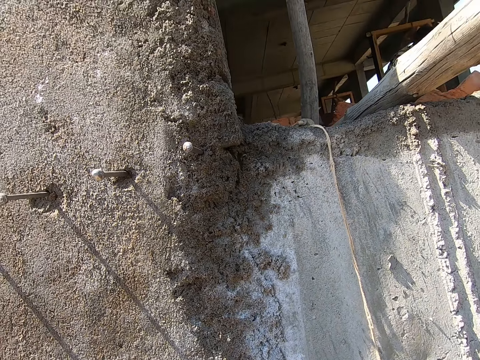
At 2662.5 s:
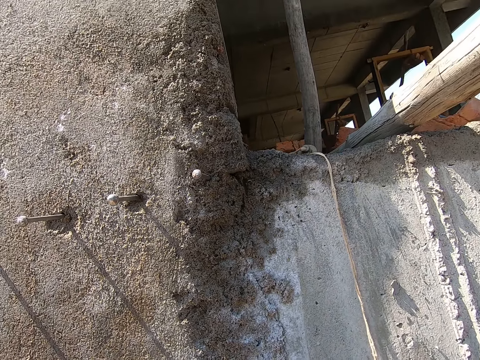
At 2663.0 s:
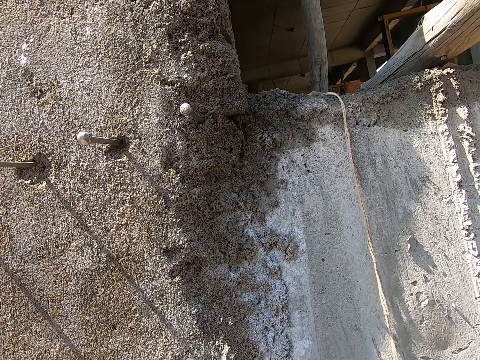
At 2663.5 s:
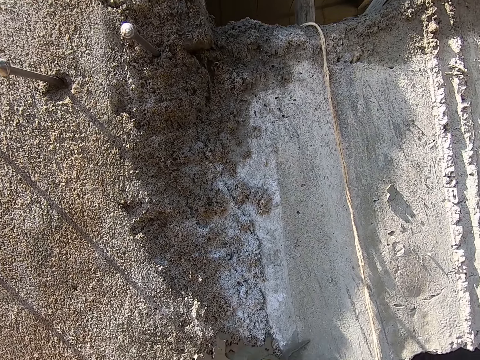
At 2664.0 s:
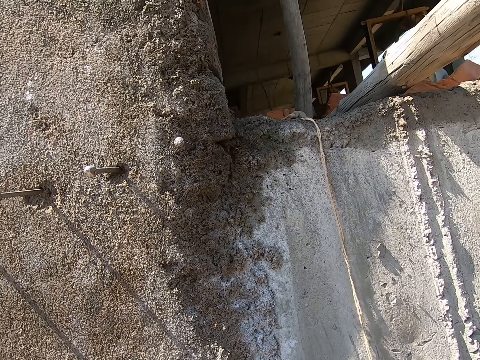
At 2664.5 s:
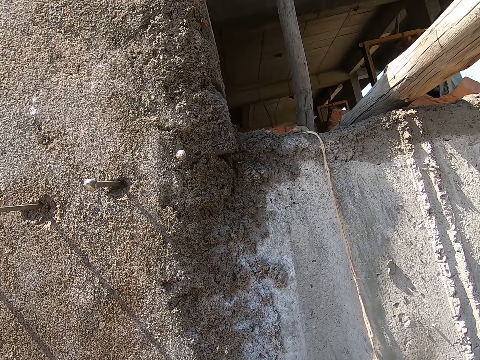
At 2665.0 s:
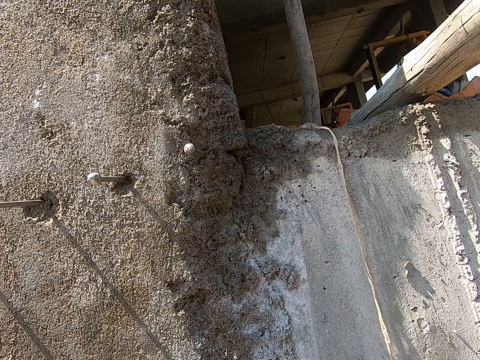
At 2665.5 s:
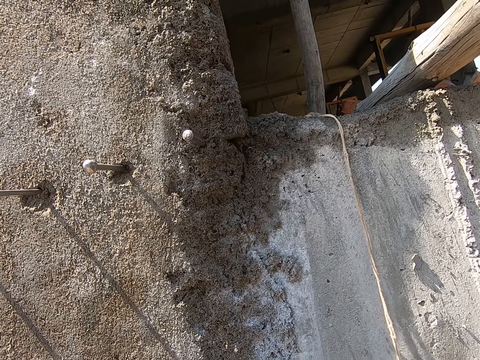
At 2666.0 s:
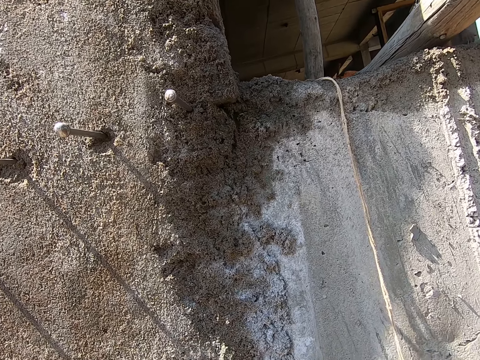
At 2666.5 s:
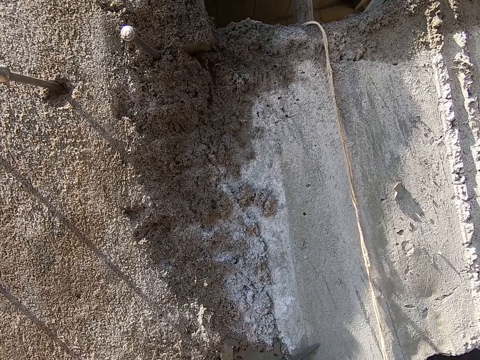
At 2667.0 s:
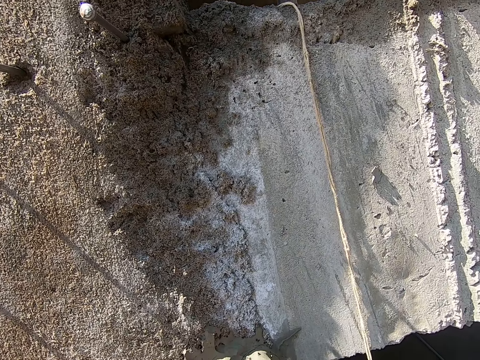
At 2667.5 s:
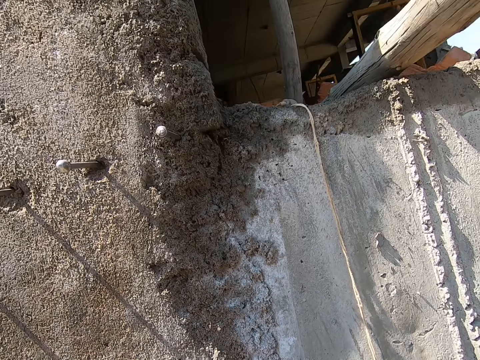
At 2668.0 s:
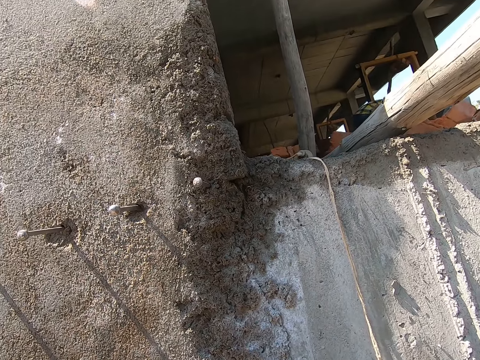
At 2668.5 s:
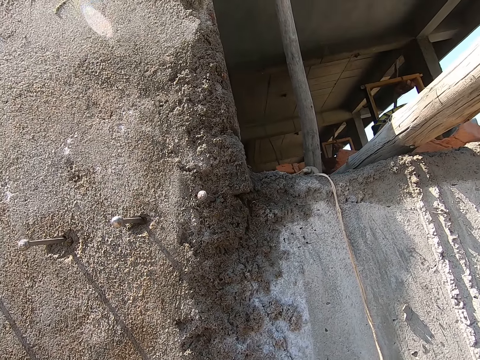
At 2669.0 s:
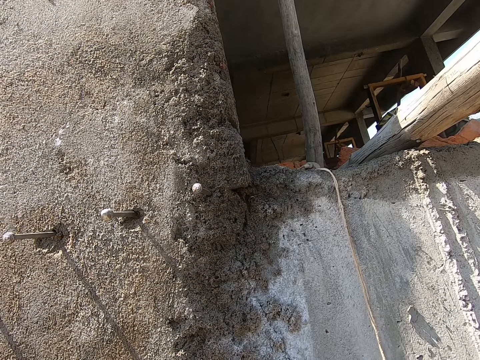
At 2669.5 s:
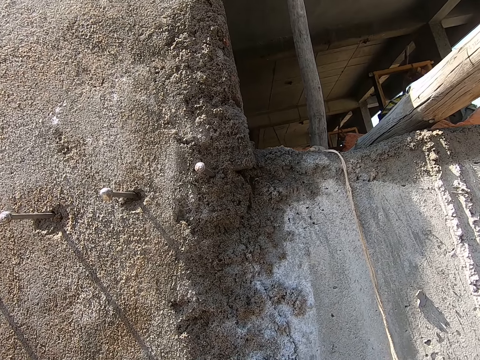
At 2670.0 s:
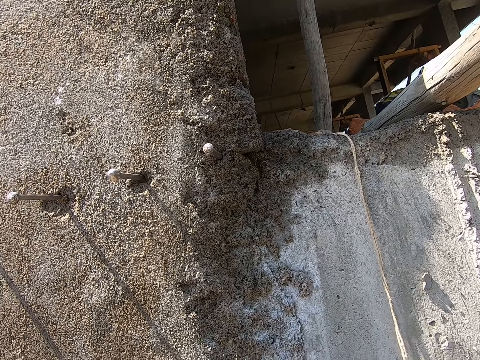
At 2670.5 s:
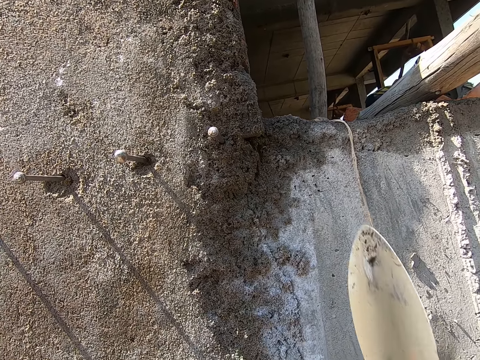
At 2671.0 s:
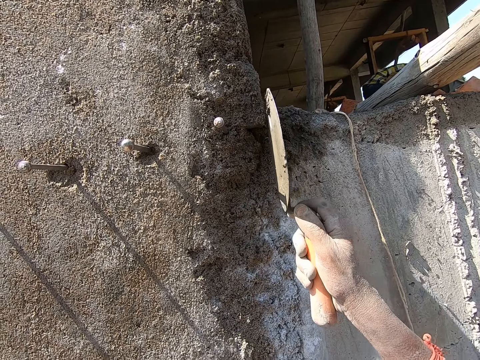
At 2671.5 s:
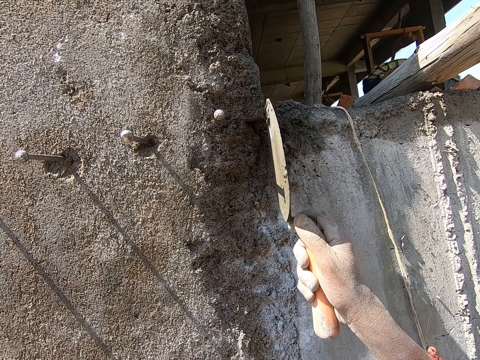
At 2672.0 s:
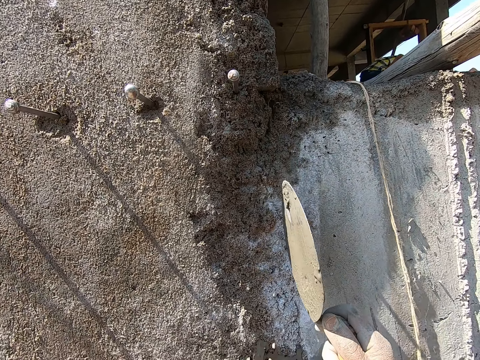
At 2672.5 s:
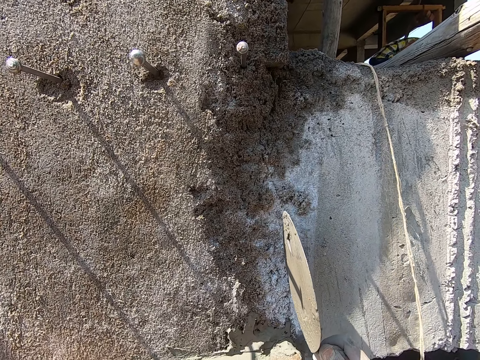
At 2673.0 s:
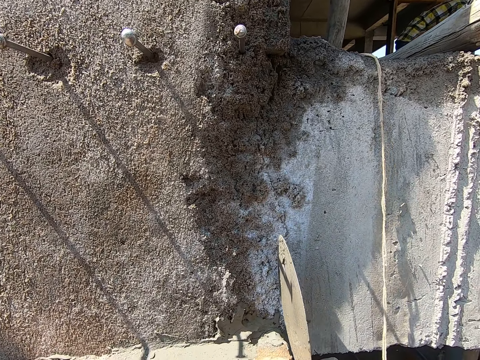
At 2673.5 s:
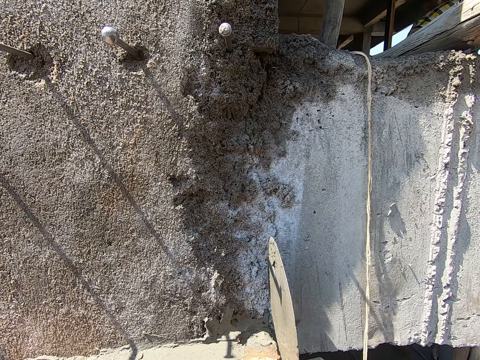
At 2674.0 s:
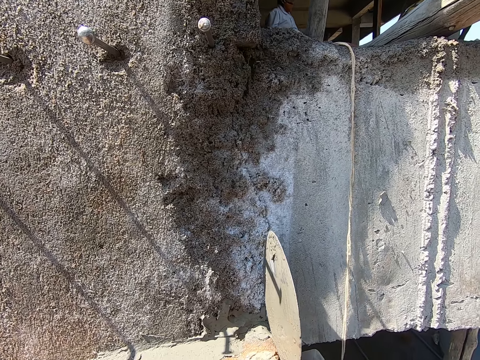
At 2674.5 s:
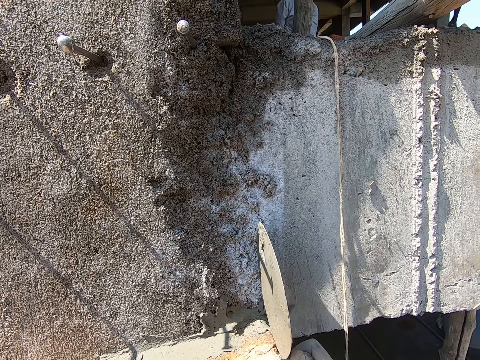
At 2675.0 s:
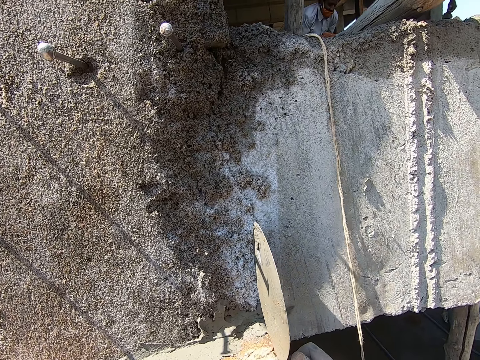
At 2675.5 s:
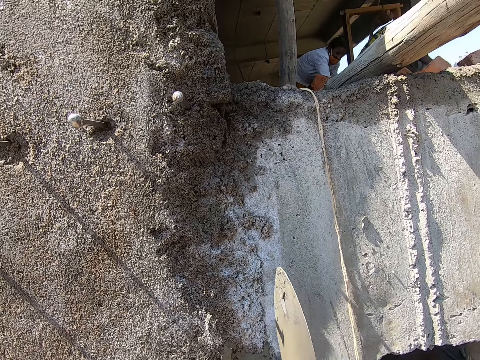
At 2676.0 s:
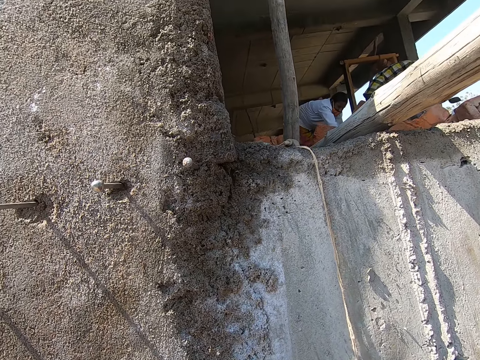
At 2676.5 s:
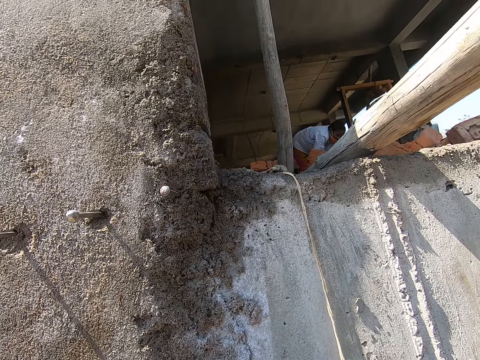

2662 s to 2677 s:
The camera wearer marks the wall with the trowel in his right hand. The man mixes cement in a head pan with a trowel in his right hand.

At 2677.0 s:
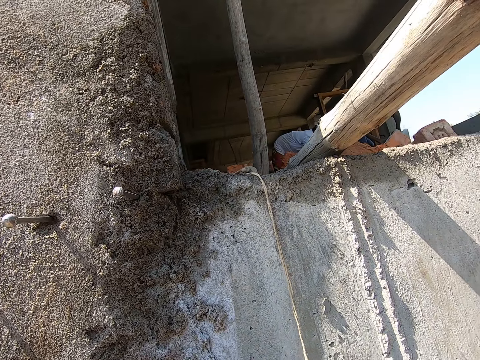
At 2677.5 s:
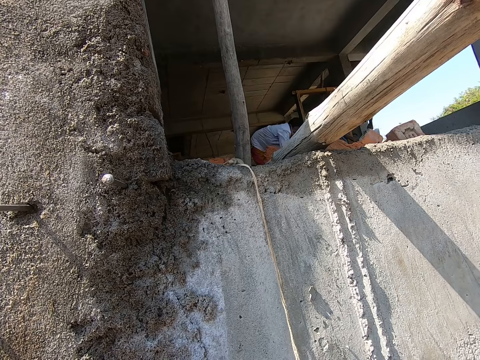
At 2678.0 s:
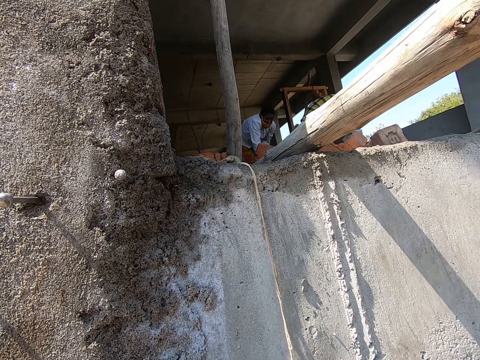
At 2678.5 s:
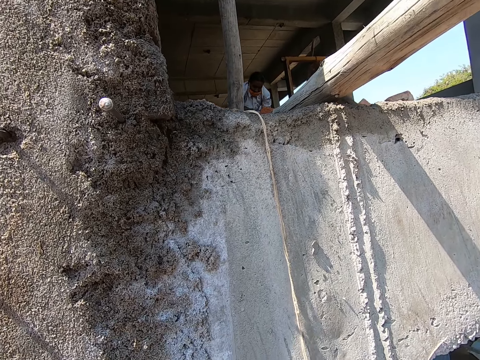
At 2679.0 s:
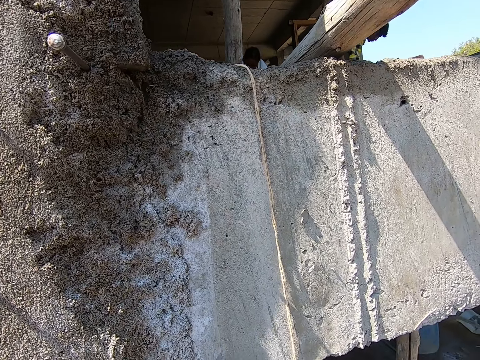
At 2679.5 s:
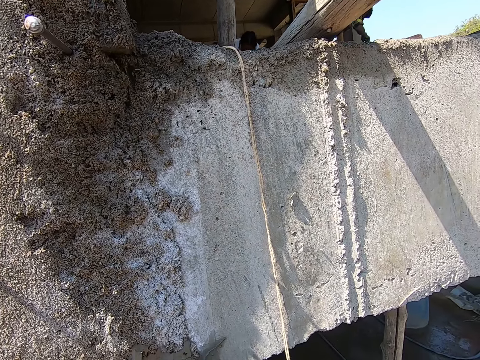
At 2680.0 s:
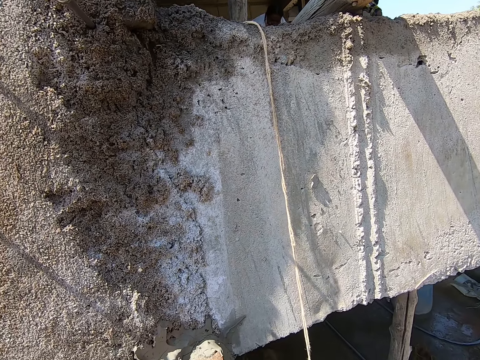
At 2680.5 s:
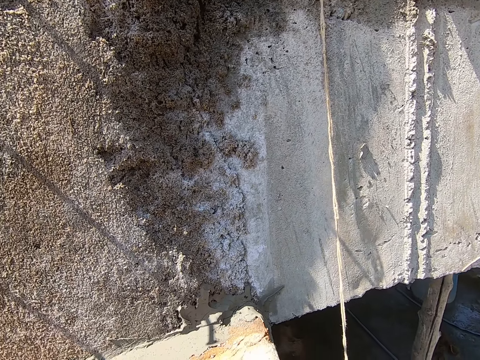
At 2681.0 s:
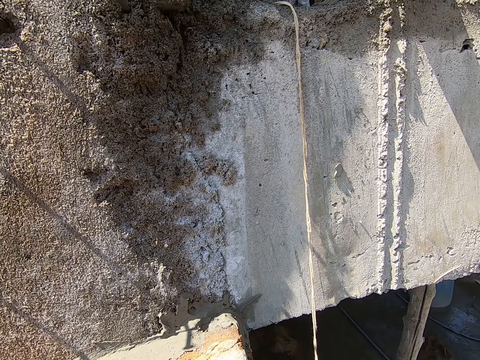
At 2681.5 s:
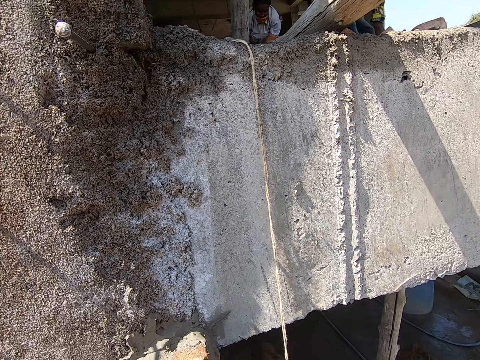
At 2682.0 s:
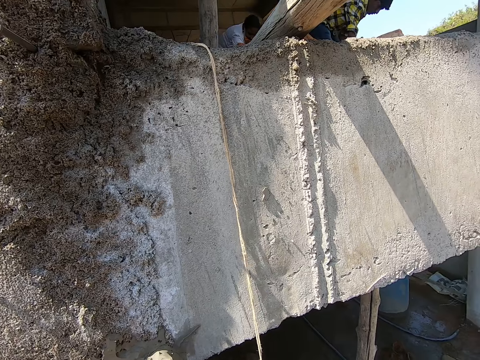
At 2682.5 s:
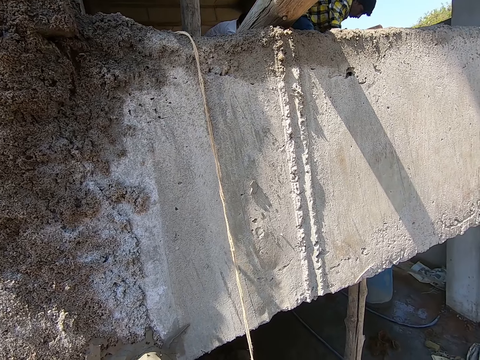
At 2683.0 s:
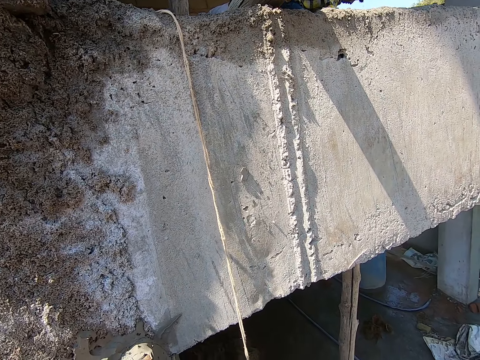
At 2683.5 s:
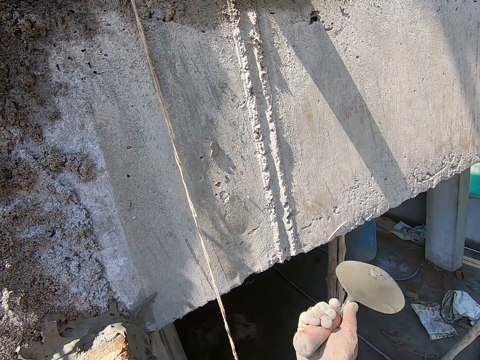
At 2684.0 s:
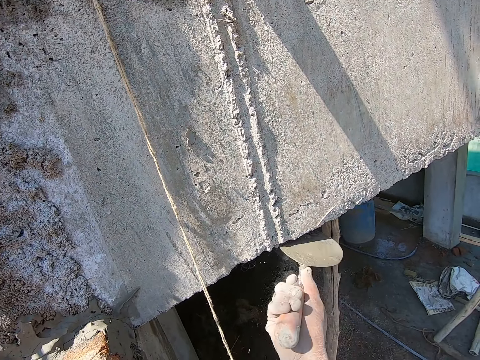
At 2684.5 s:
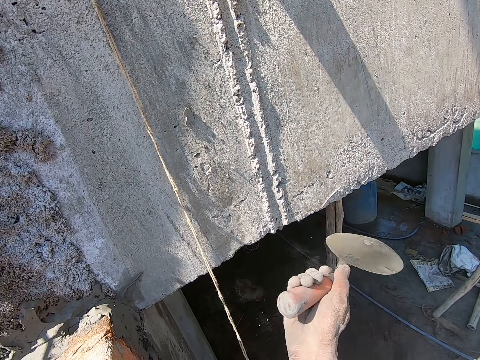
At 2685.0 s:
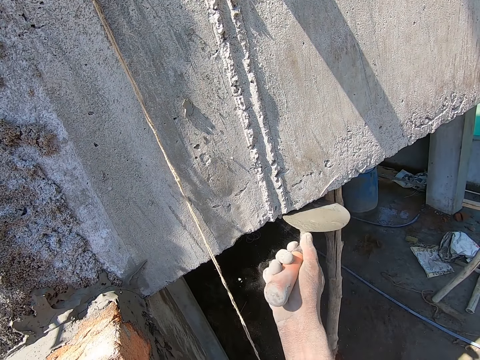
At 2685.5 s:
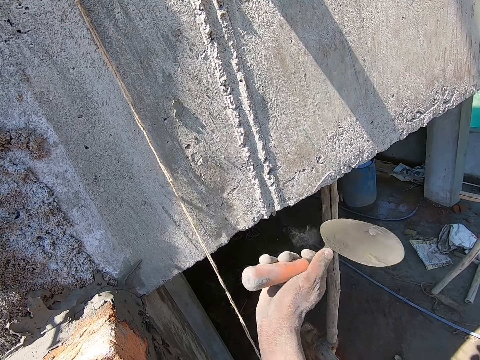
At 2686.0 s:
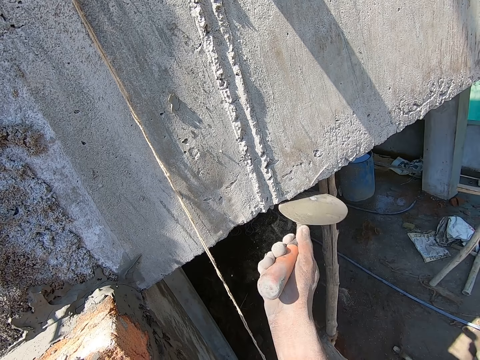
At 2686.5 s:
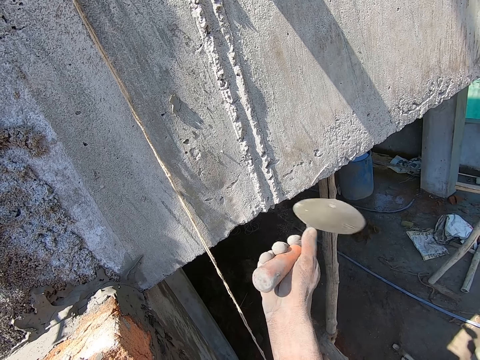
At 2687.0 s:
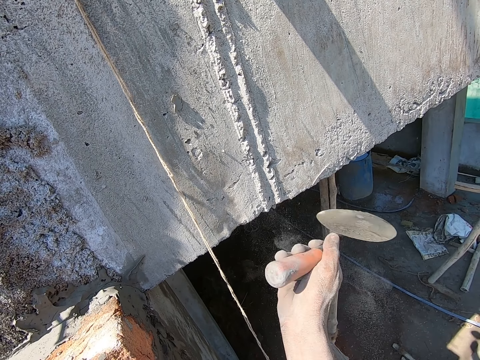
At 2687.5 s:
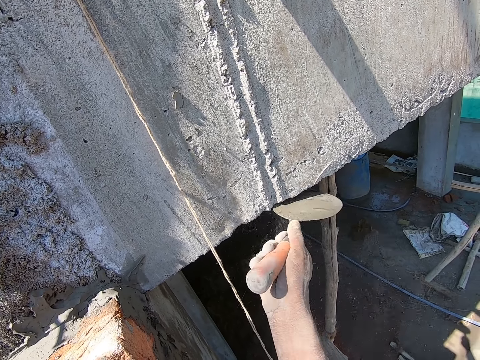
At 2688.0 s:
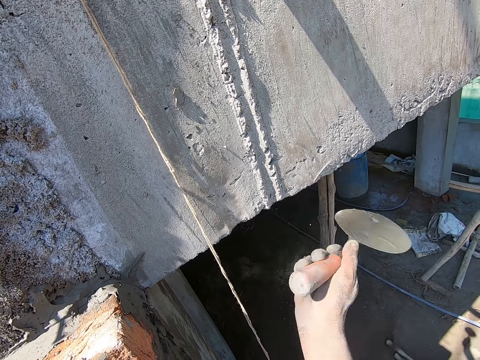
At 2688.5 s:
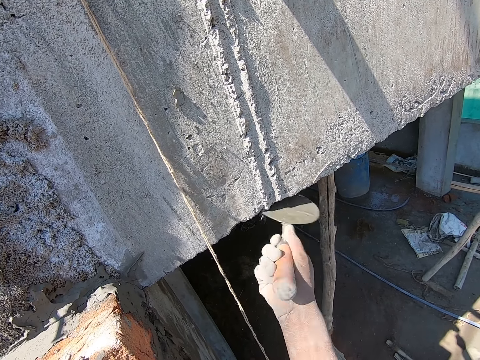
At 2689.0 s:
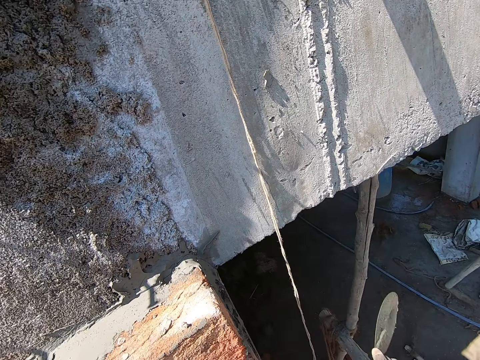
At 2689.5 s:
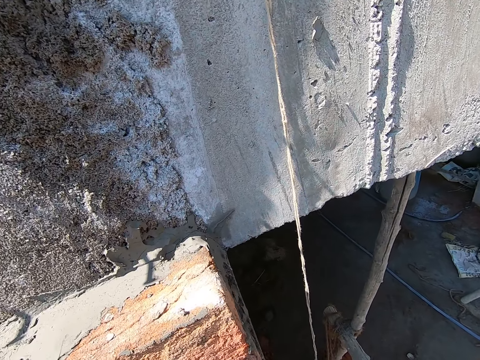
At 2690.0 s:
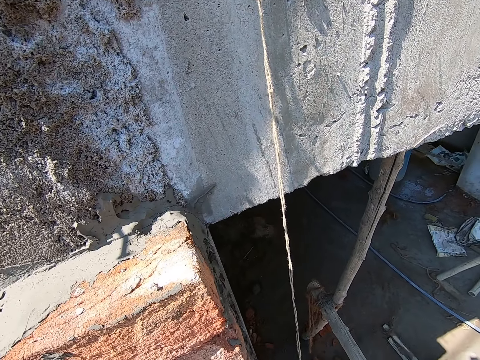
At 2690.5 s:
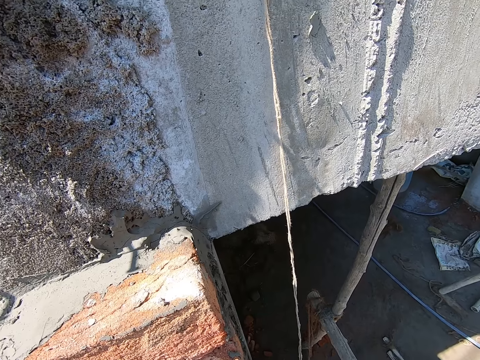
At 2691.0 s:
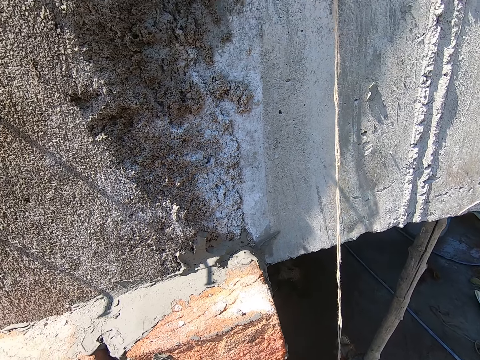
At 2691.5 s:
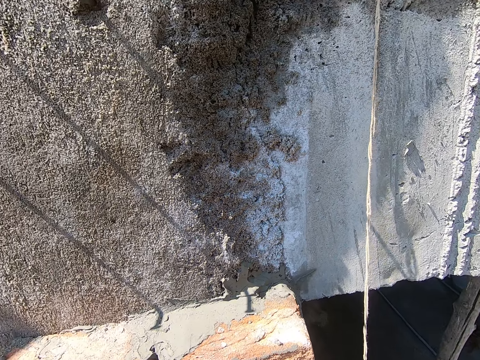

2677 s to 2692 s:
The man packs some cement with the trowel in both hands. The camera wearer hits the wall with the trowel in his right hand.
